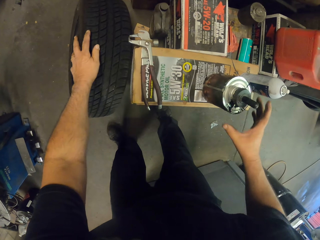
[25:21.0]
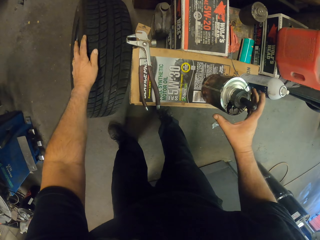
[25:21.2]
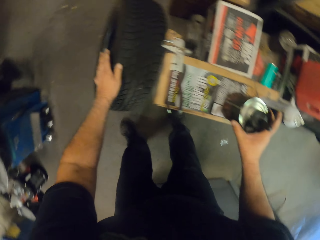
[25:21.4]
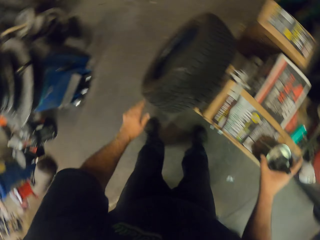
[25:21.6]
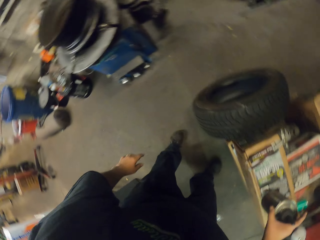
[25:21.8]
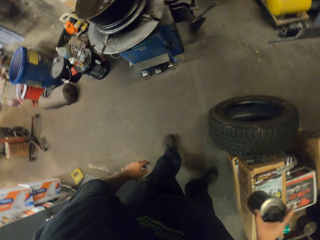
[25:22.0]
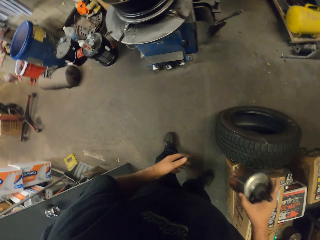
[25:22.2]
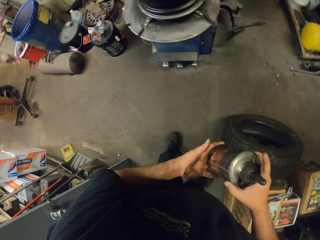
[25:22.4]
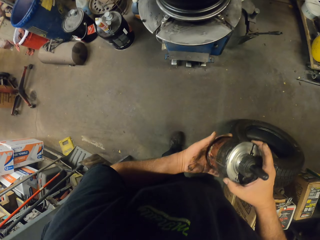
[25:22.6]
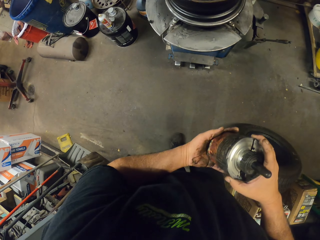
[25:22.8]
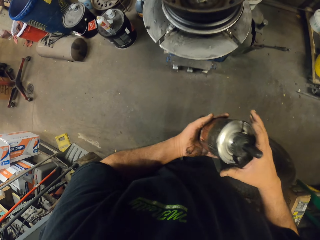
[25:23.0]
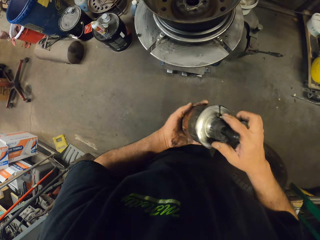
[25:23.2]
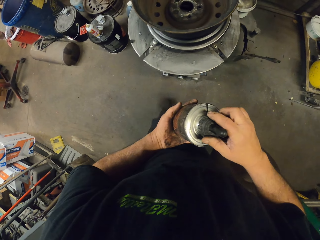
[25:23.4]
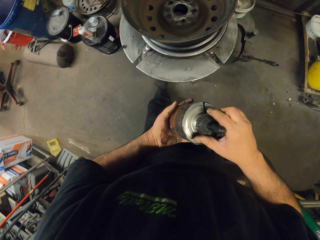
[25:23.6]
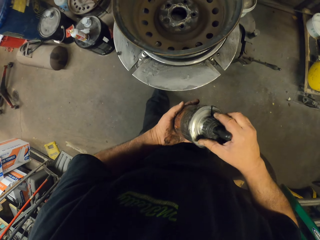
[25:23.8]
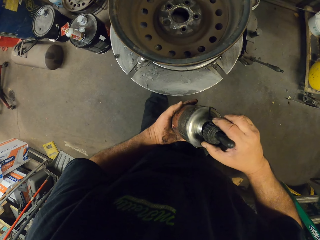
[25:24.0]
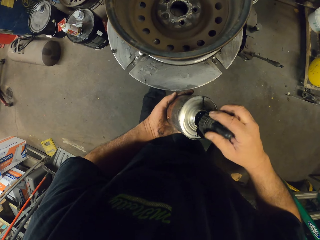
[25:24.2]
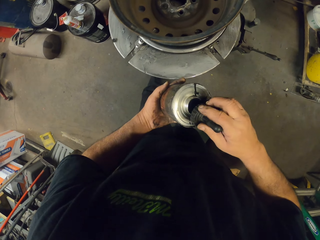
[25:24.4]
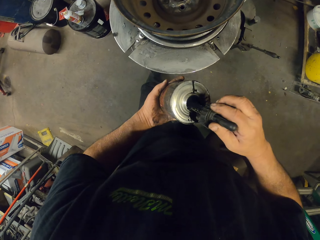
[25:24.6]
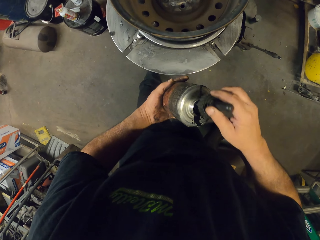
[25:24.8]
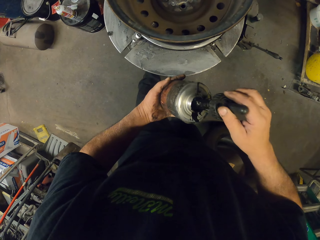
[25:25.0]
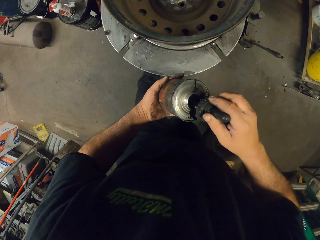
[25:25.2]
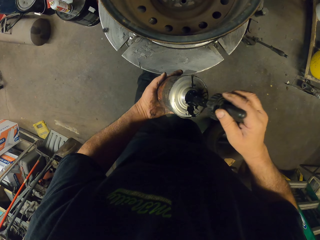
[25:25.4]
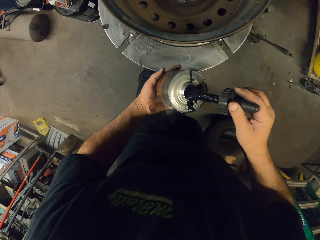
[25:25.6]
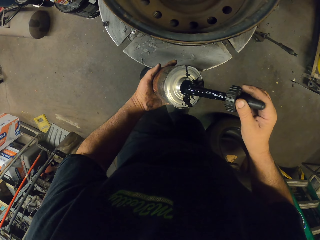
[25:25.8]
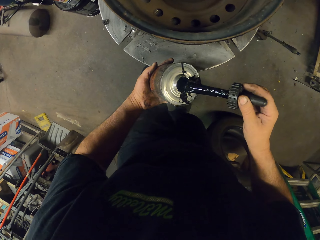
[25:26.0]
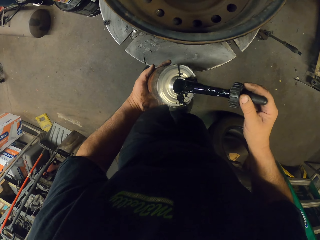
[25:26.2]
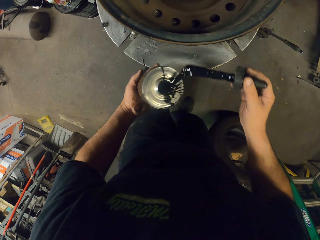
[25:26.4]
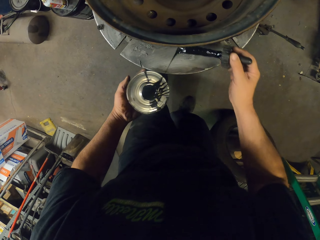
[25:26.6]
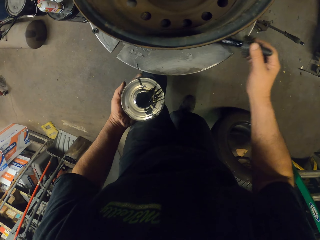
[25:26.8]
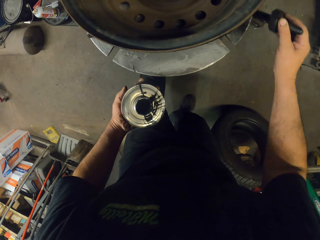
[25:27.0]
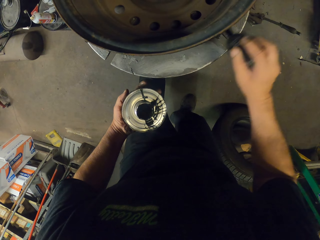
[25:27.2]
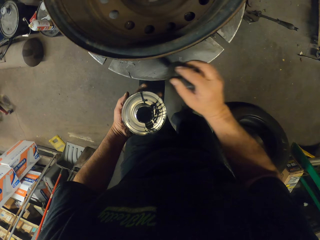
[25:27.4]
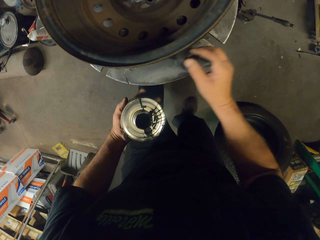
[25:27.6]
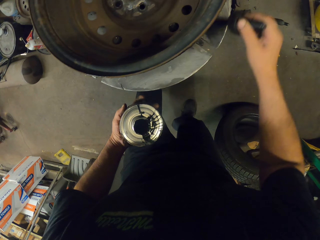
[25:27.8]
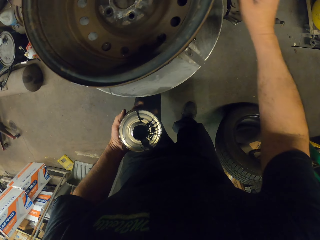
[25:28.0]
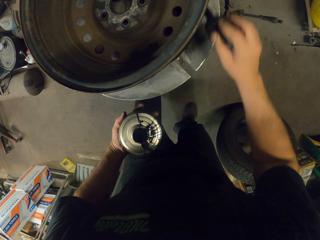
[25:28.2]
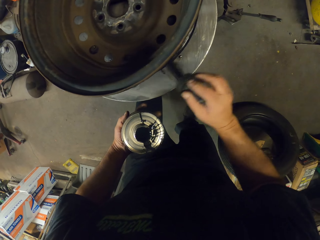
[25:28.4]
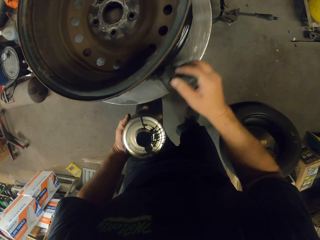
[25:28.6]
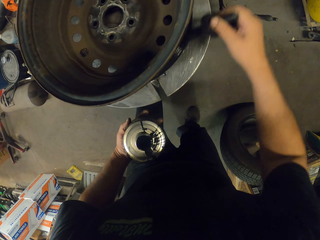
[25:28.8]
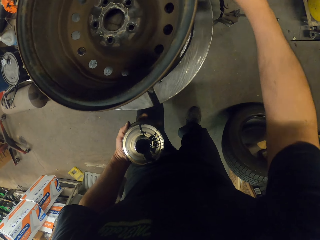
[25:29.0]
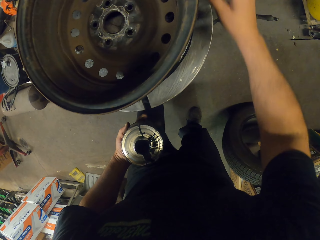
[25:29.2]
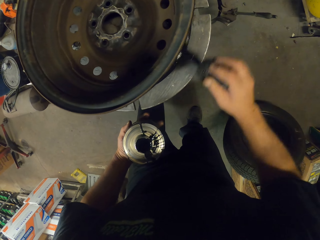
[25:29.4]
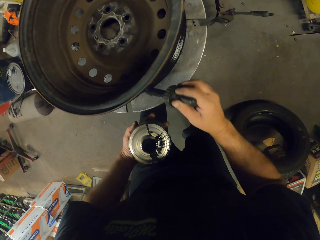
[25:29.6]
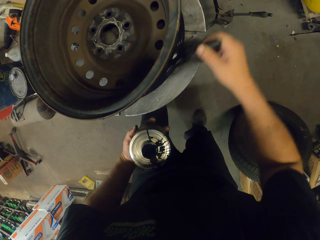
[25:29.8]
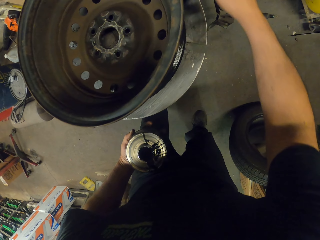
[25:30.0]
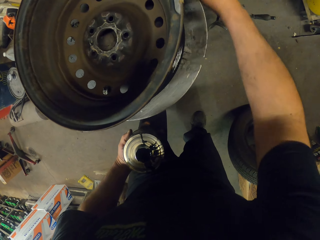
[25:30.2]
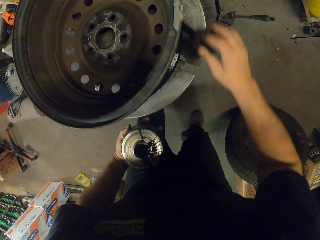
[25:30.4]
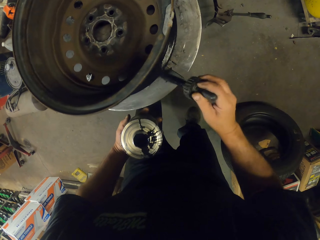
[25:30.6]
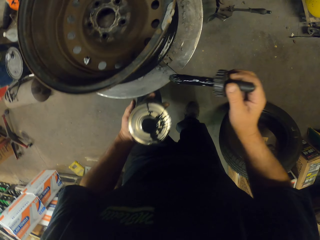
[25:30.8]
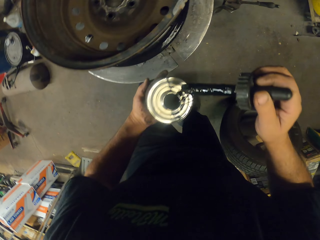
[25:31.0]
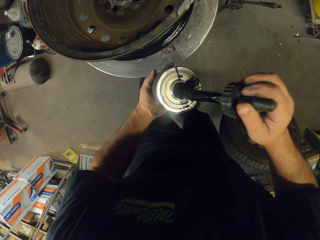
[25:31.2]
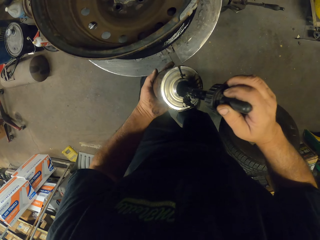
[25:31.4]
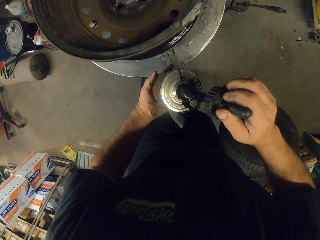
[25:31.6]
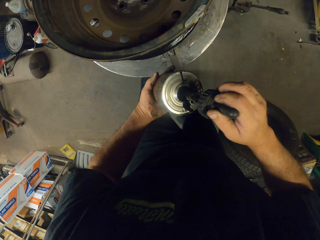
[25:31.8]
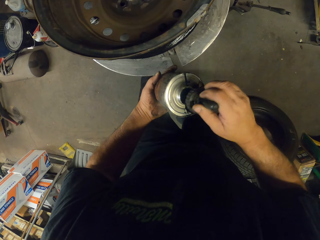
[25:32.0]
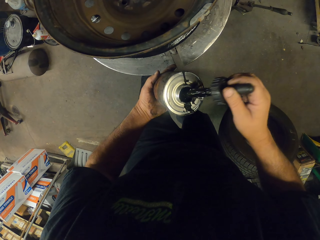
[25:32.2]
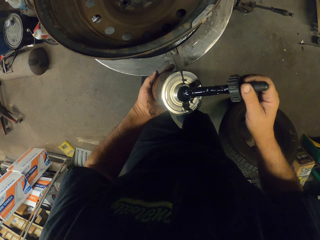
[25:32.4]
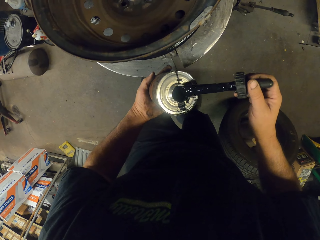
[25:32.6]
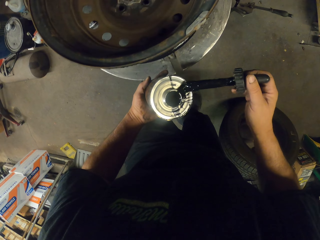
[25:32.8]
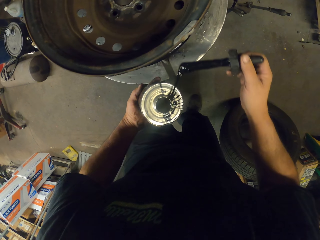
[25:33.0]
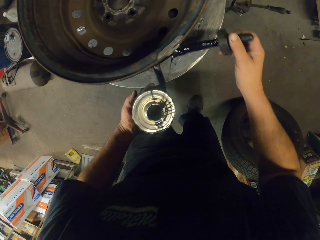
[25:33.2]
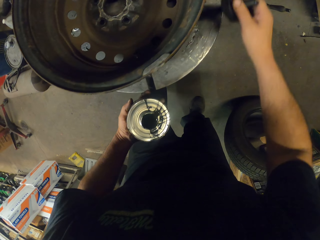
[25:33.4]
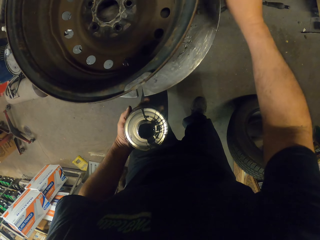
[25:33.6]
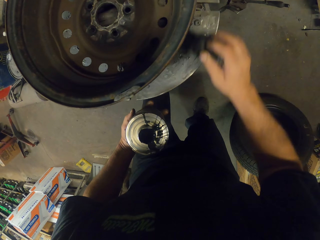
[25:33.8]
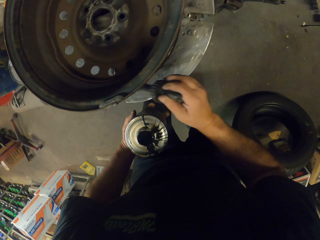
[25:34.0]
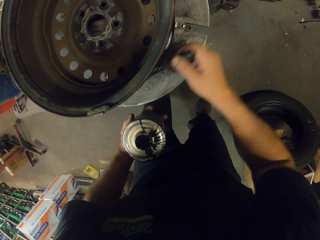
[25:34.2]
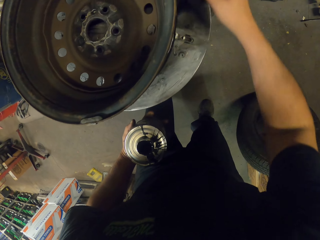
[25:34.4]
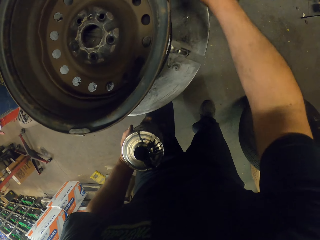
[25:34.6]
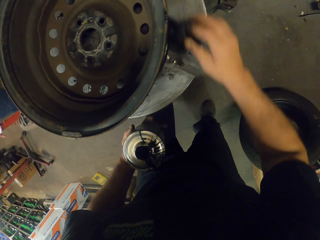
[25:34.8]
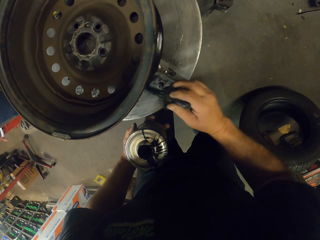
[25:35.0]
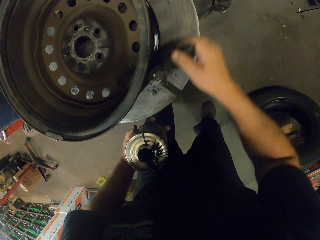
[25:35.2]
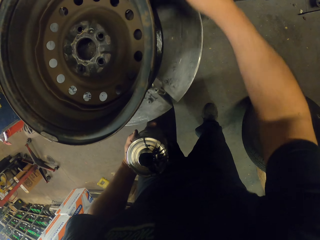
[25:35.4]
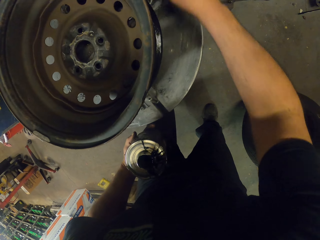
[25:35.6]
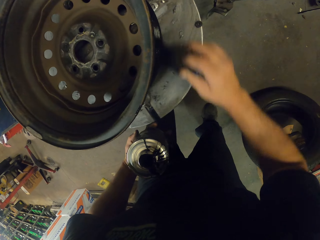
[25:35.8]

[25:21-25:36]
The camera wearer picks a bottle of oil on the table. They open the bottle of oil. They apply the used oil to the wheel frame or rim. They dip a brush in the bottle of oil. They paint on the rim.

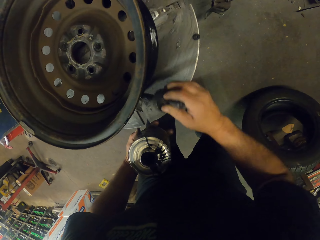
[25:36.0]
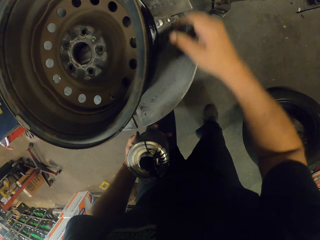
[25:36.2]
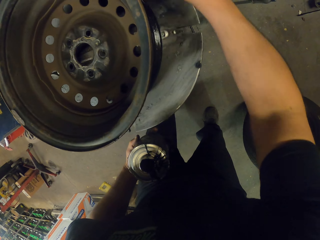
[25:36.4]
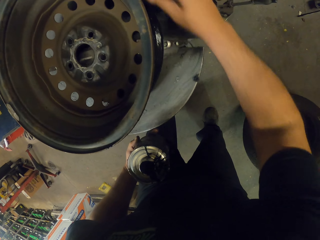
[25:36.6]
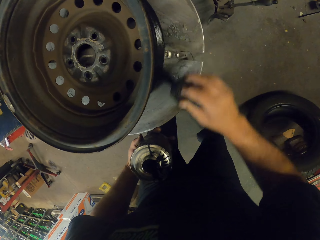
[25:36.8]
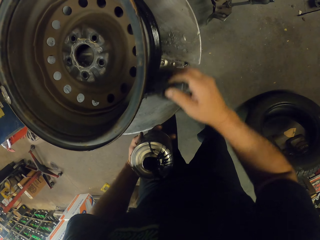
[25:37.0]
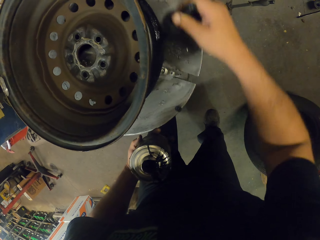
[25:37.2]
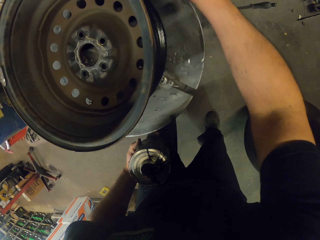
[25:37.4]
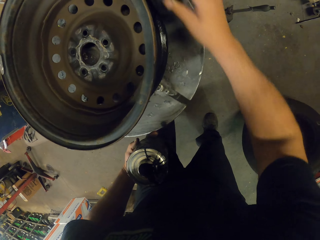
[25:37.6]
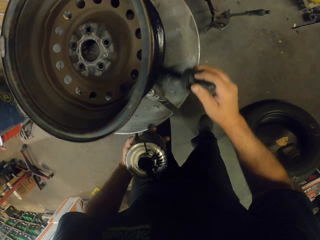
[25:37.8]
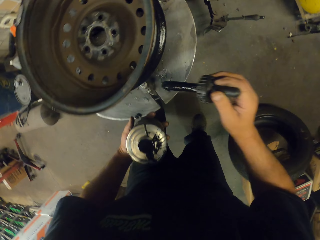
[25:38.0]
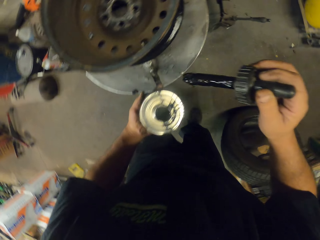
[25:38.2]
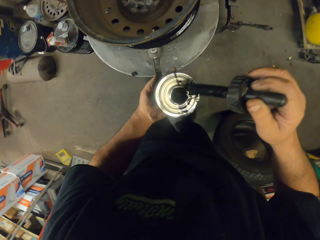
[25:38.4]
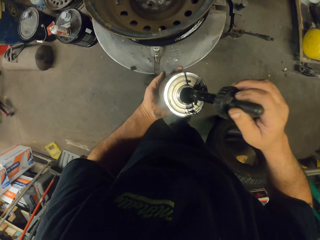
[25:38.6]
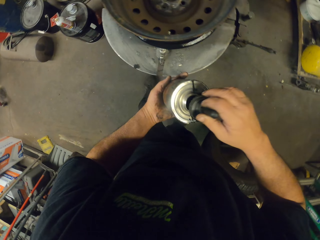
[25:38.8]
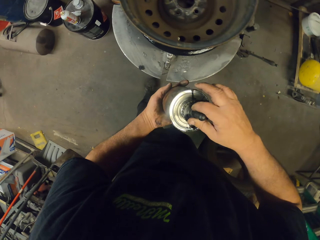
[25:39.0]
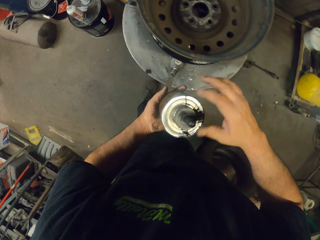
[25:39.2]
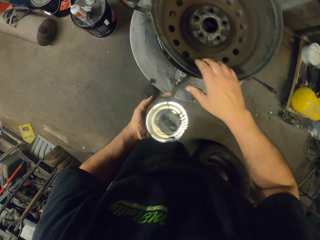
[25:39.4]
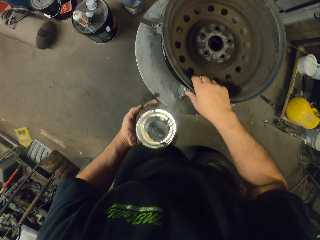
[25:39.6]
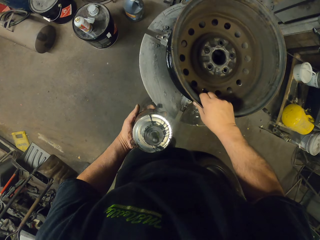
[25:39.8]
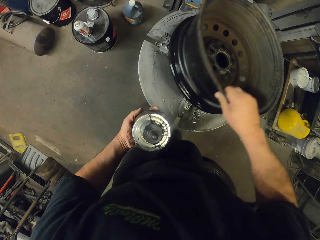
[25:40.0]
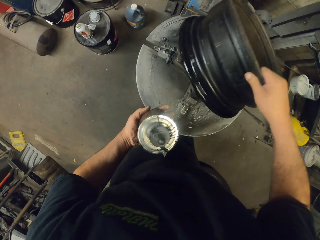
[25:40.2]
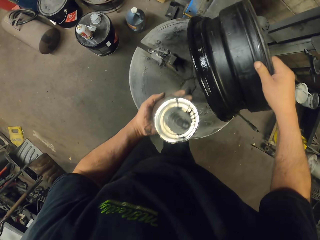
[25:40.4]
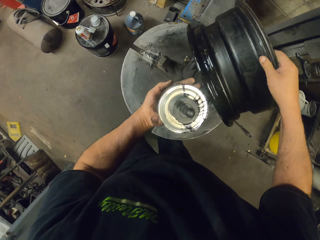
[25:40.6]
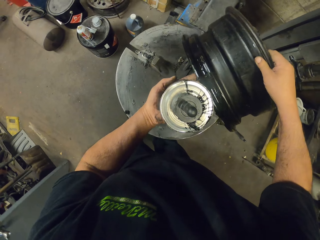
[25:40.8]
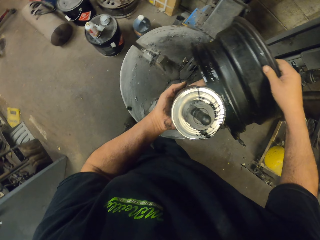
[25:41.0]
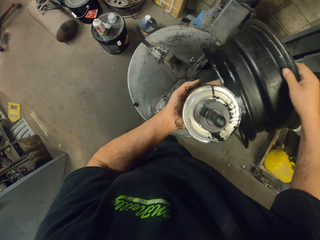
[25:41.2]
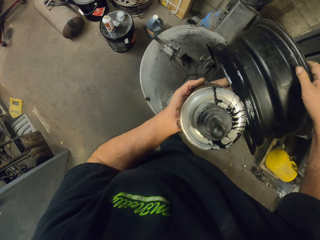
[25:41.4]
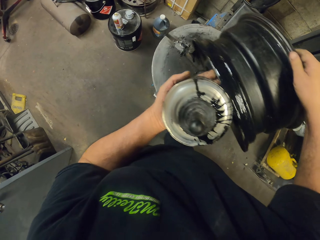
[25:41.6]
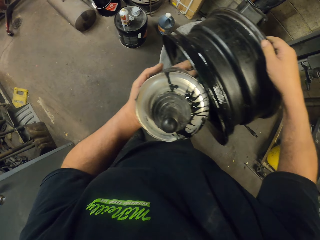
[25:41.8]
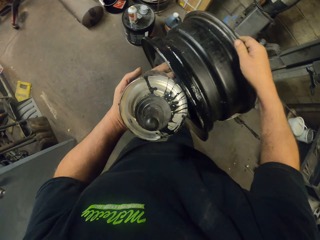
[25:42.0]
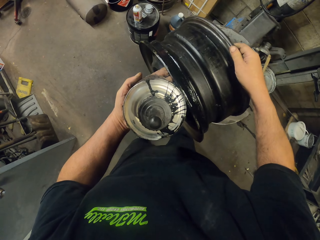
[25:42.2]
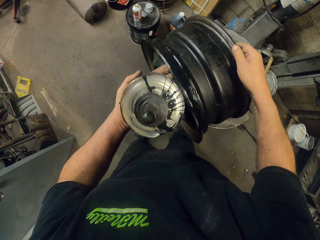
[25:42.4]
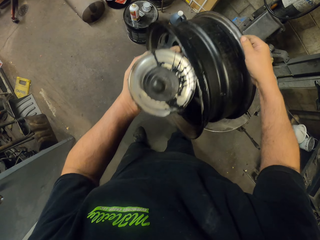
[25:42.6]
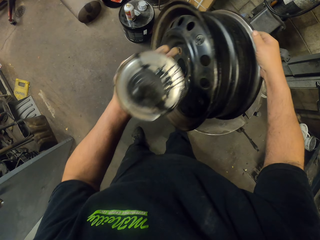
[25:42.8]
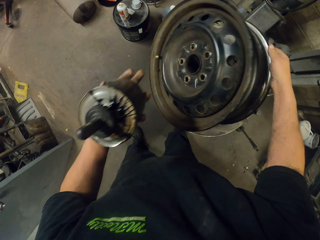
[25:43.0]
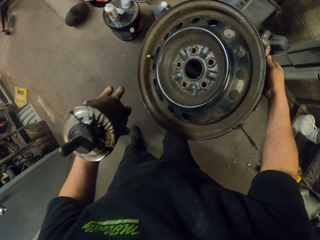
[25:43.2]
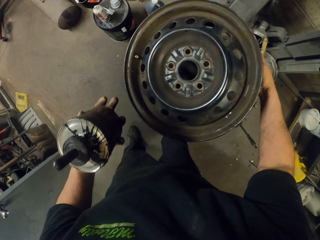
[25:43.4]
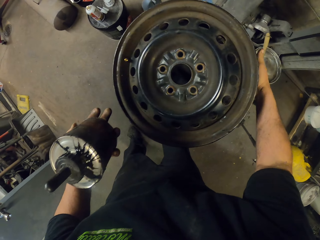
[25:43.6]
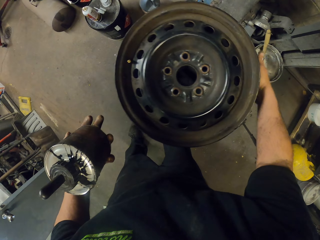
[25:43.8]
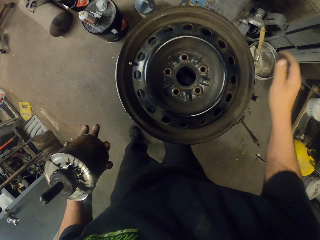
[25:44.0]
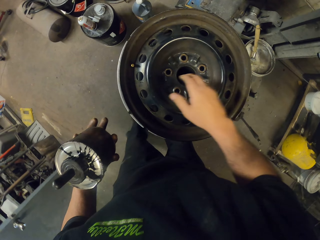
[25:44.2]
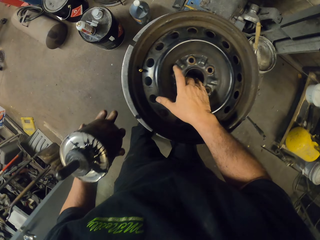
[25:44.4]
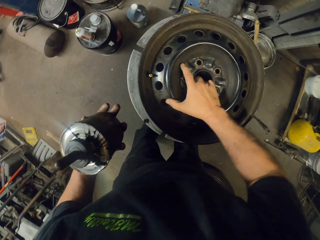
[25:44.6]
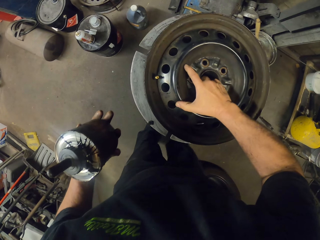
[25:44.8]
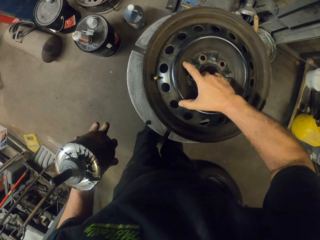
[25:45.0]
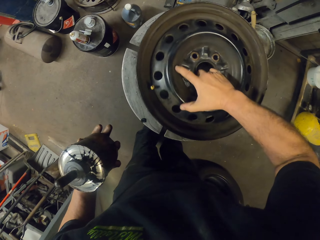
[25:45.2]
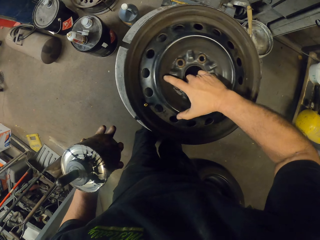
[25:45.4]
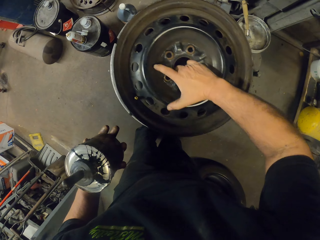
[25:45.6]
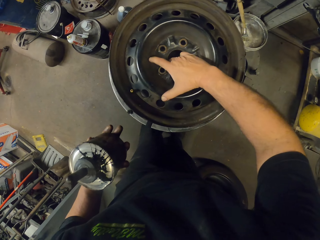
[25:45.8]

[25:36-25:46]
The camera wearer dips a brush in the bottle of oil. They turn the rim. They align the rim on the stand.
